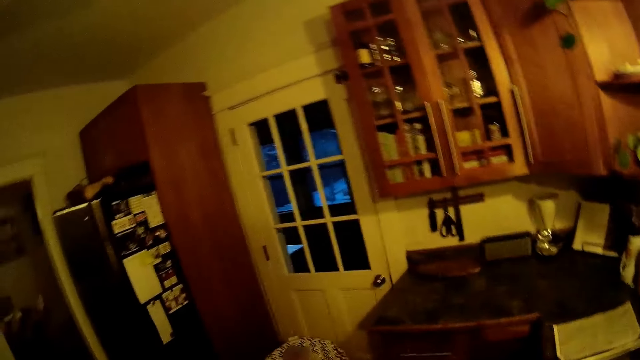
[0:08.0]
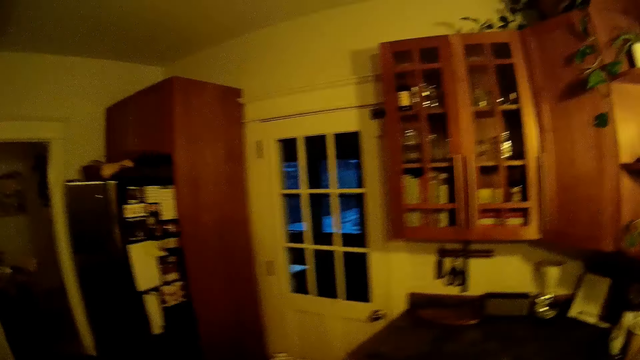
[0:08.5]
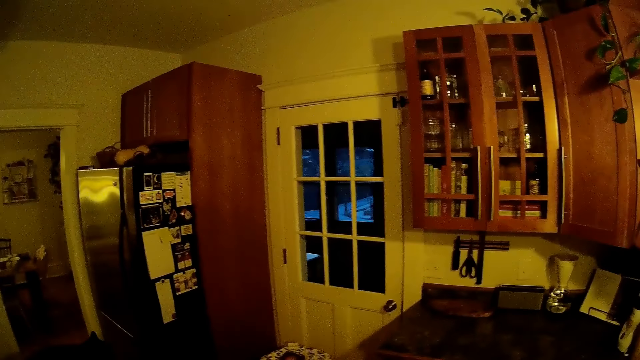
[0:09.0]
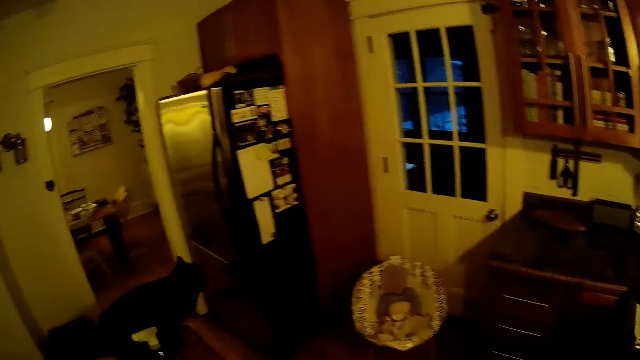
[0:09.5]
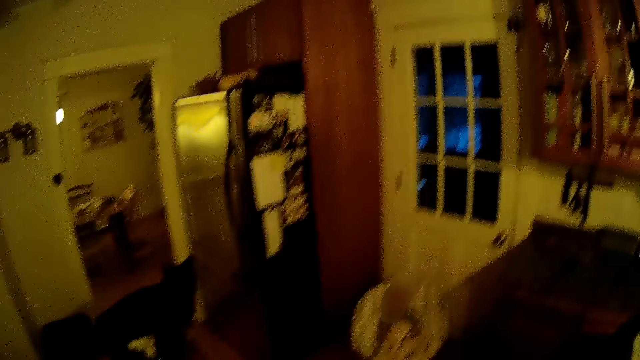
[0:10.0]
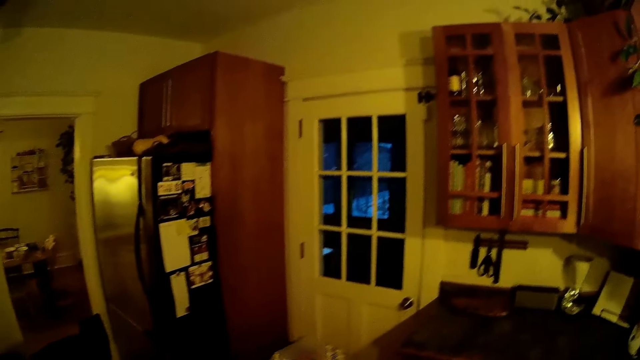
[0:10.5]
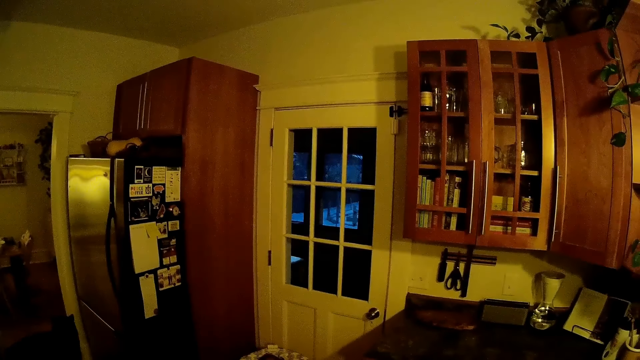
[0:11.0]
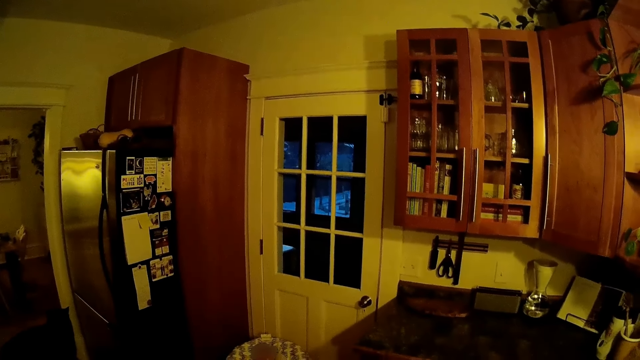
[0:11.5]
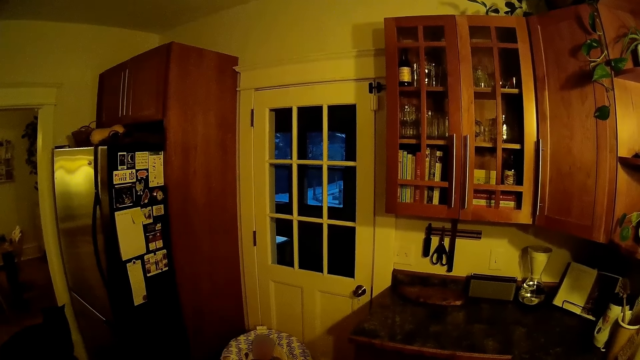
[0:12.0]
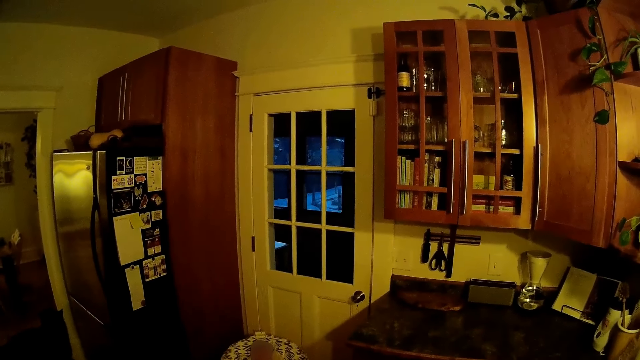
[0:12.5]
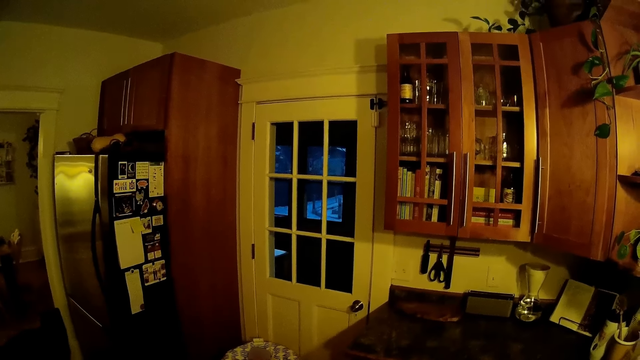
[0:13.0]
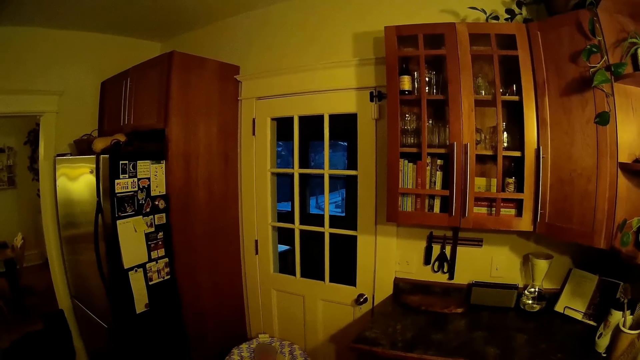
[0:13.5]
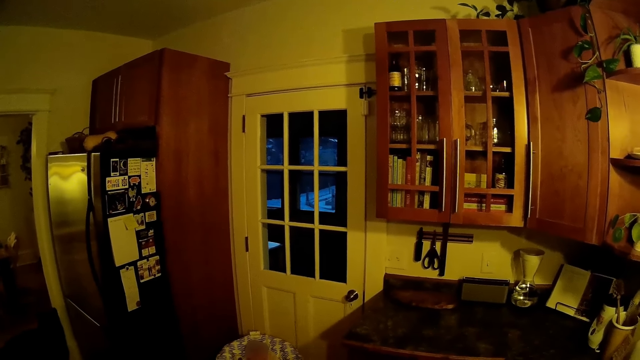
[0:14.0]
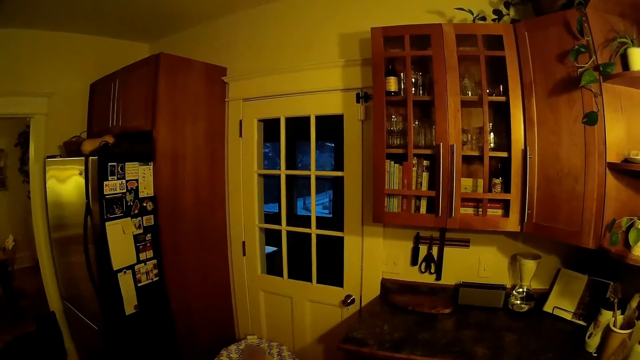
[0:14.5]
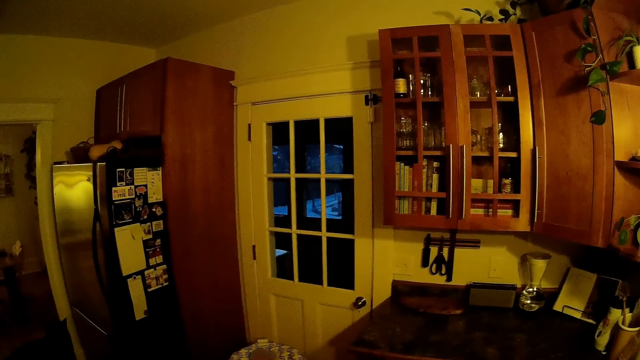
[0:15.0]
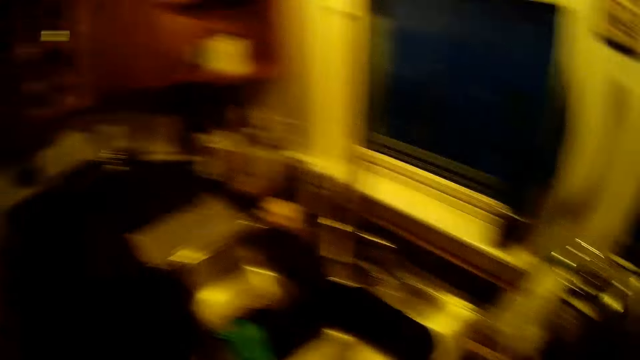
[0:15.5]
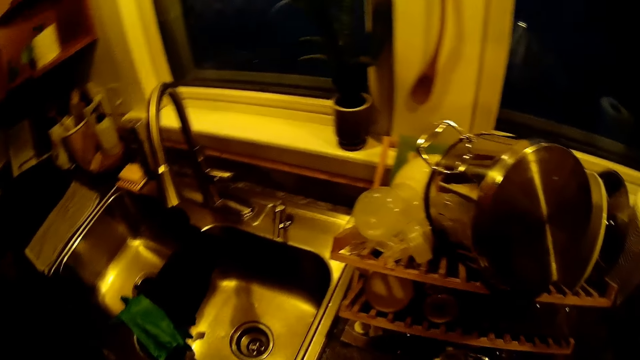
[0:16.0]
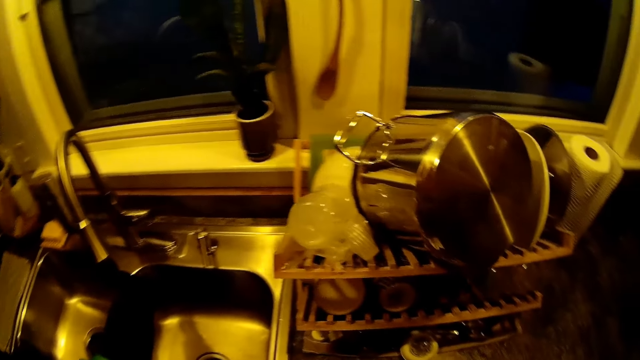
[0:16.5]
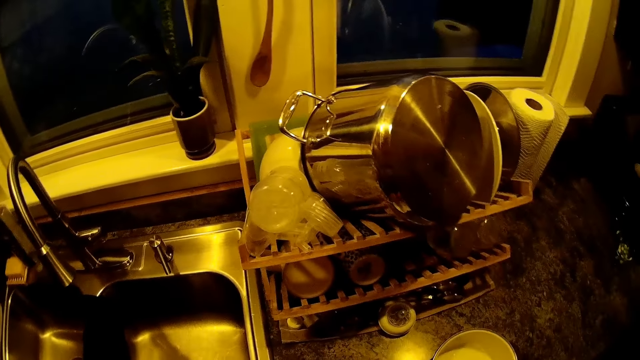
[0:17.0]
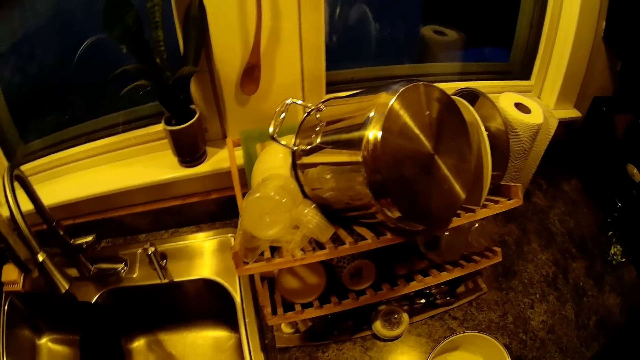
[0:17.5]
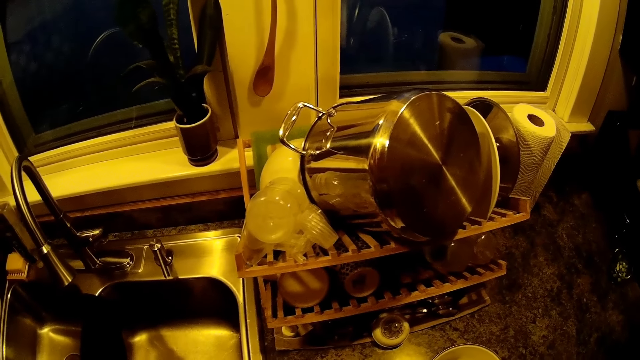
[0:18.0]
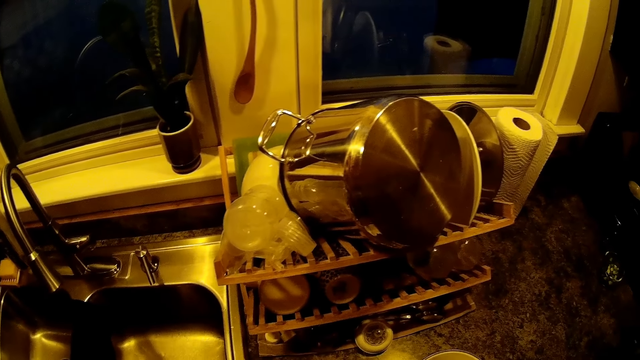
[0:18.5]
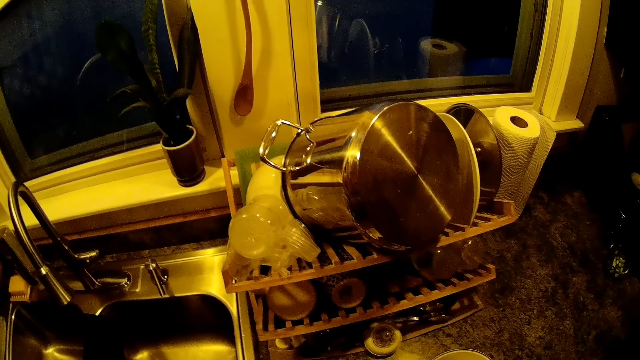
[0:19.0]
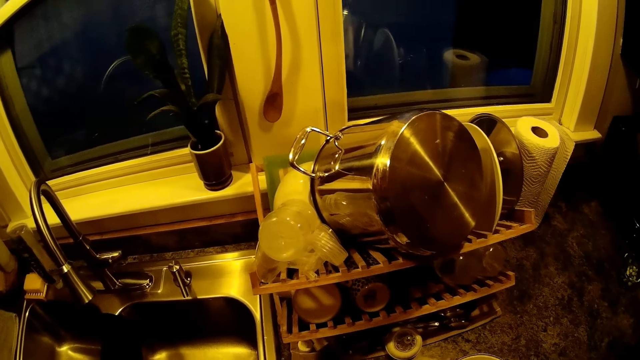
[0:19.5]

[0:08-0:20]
The camera wearer looks at the cat on the table. They converse with a woman. They look around in the kitchen.

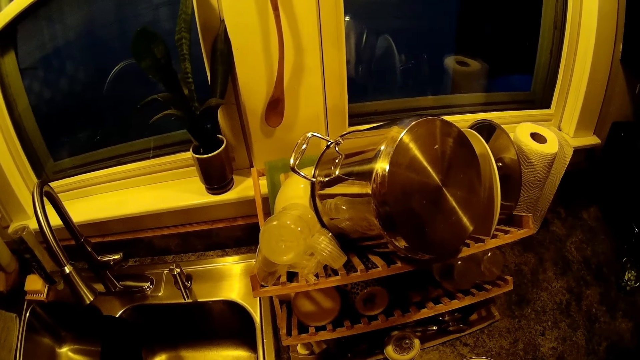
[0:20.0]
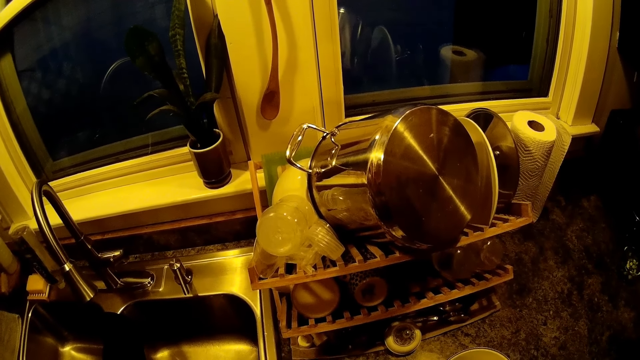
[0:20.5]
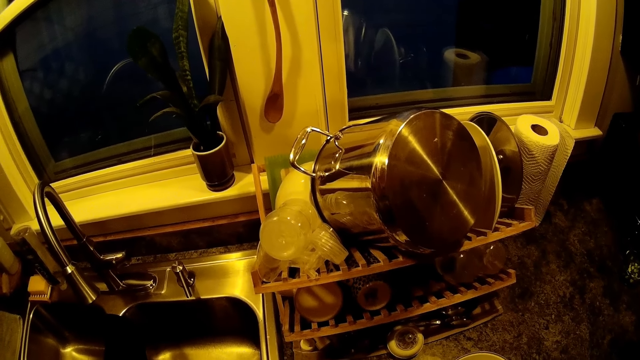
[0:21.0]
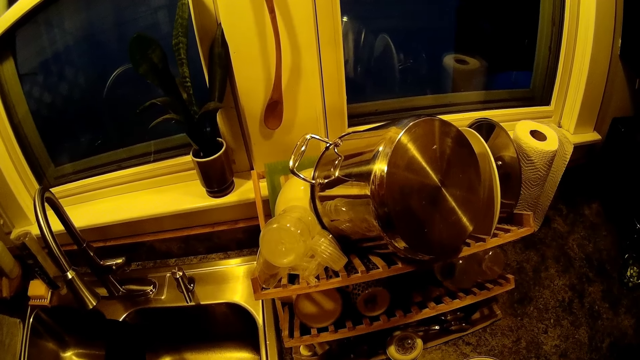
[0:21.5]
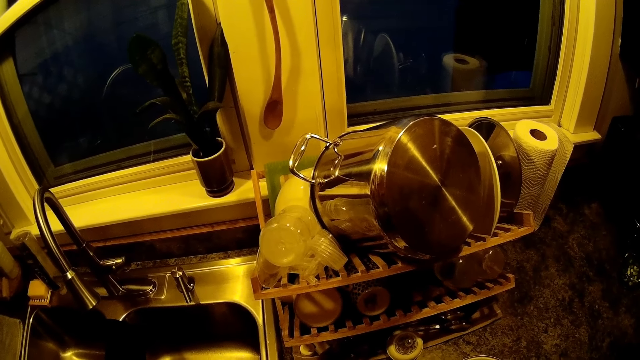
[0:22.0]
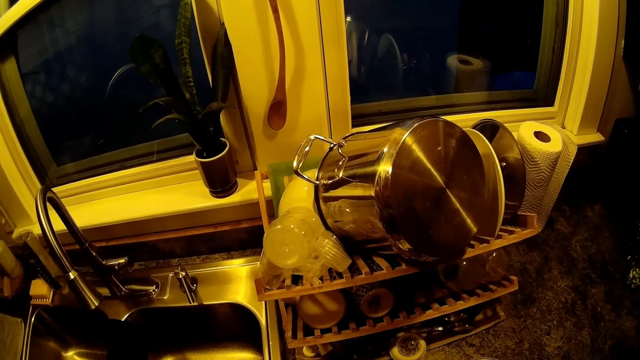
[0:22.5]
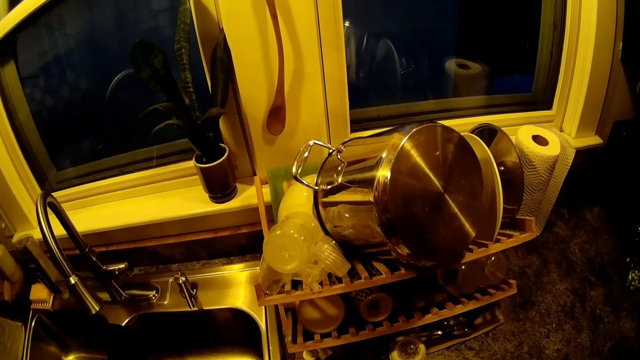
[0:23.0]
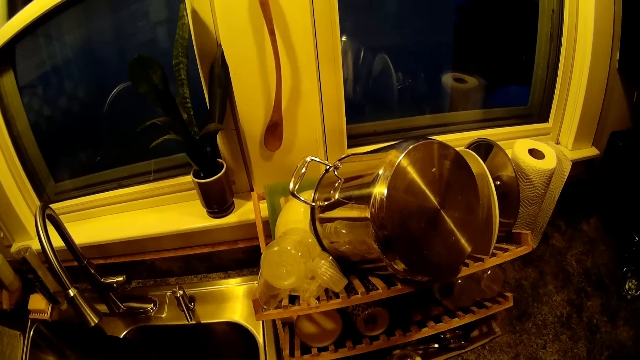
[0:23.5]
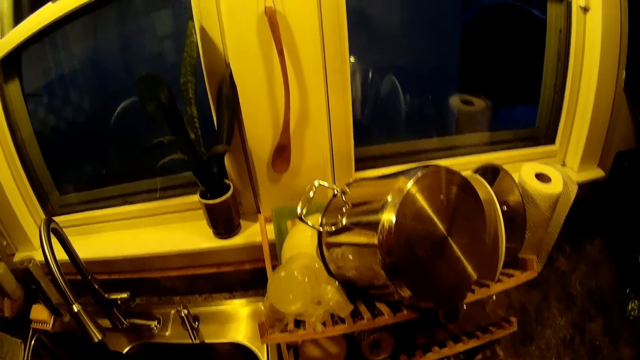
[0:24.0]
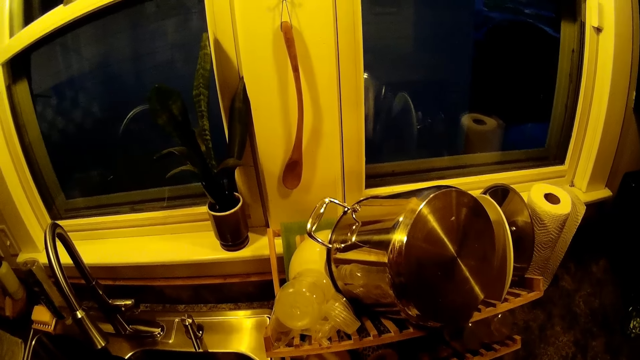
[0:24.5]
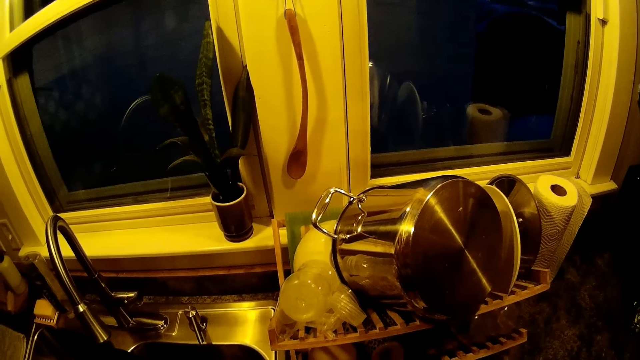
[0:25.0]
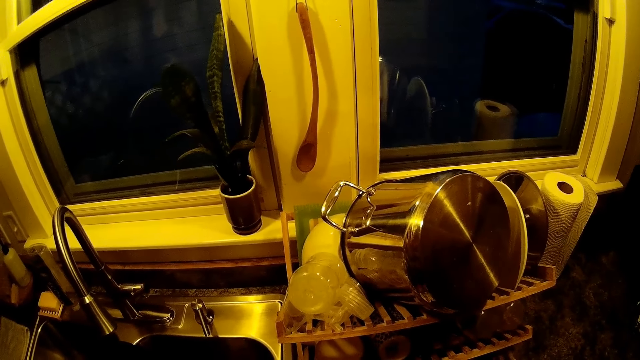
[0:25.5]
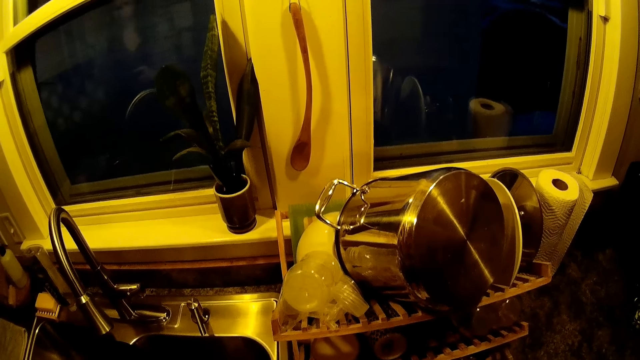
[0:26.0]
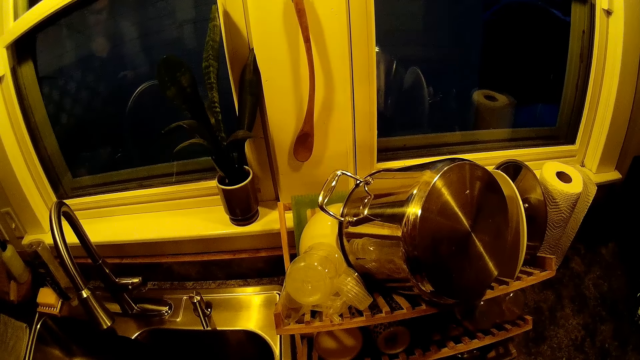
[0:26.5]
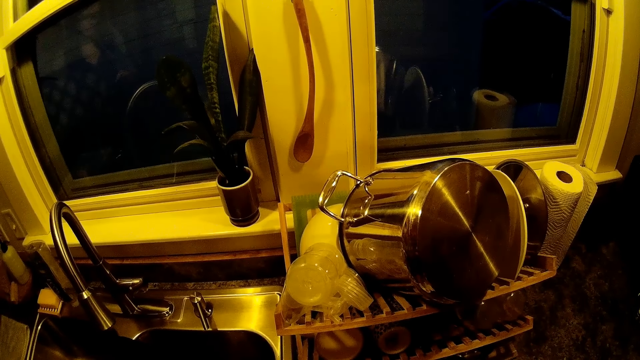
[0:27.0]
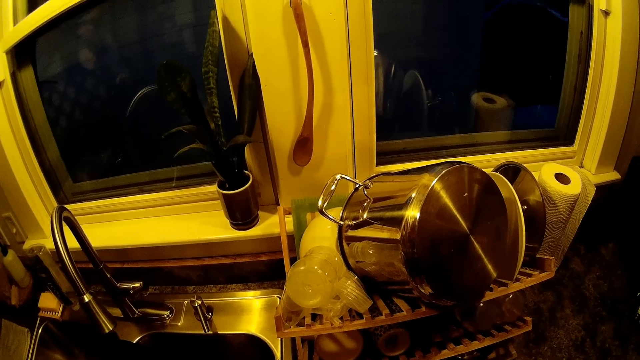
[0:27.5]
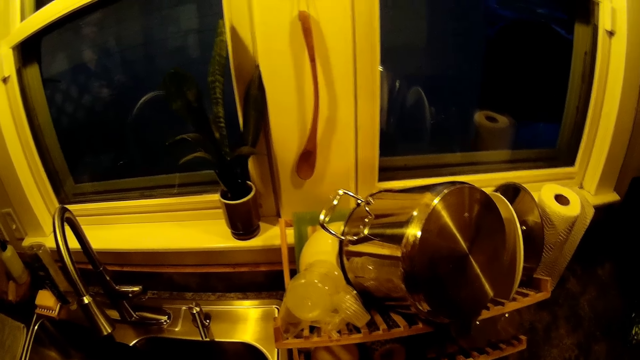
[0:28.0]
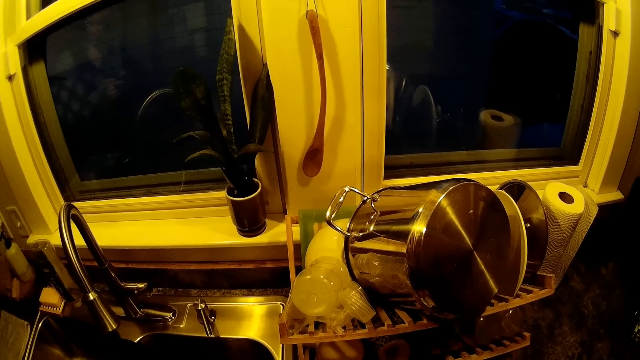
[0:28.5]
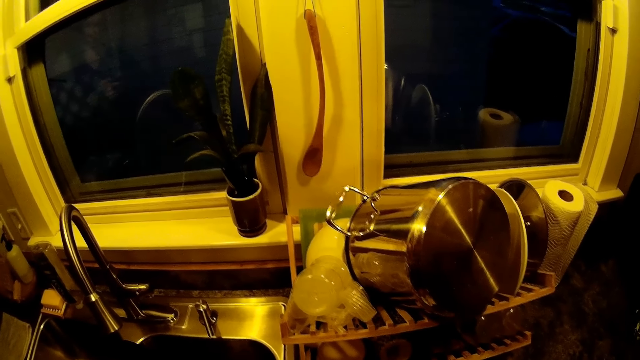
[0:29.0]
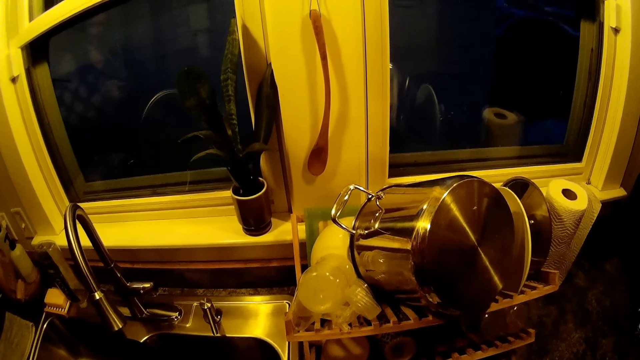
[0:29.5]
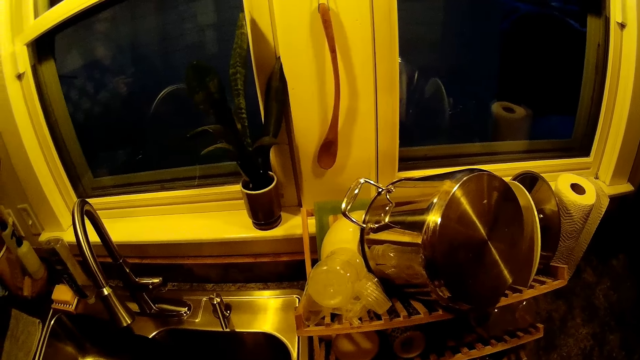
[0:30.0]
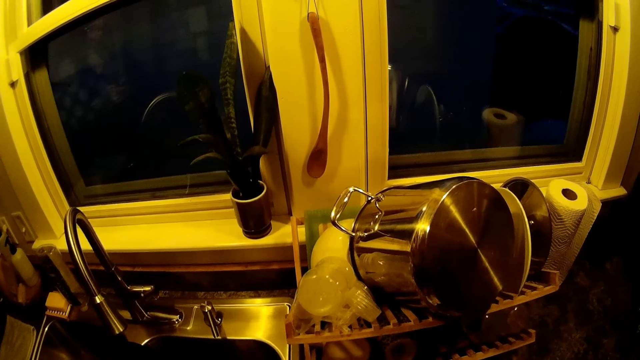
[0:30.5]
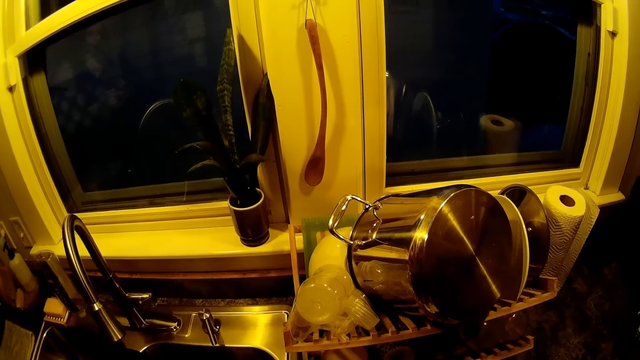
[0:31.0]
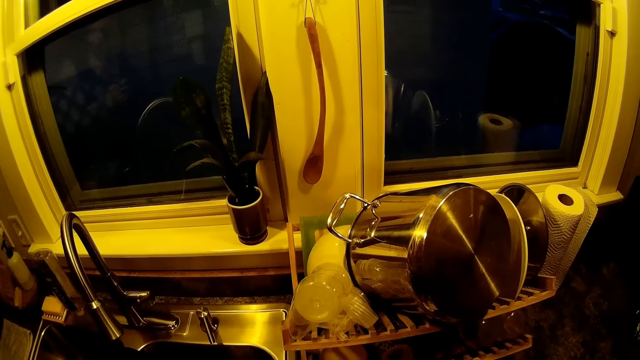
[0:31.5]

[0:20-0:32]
The camera wearer converses with the woman.
